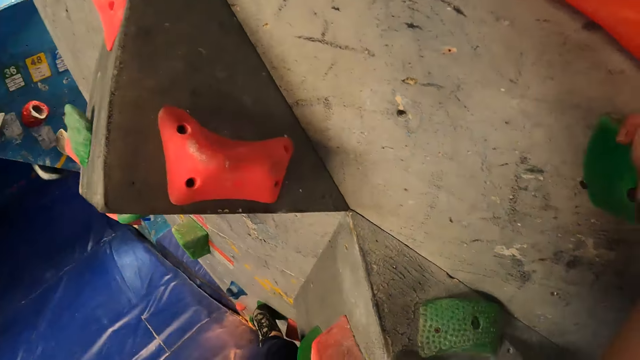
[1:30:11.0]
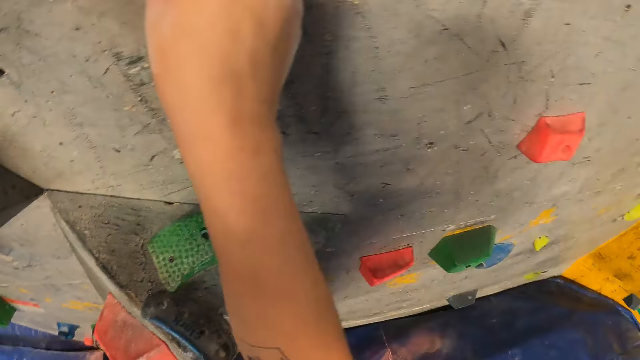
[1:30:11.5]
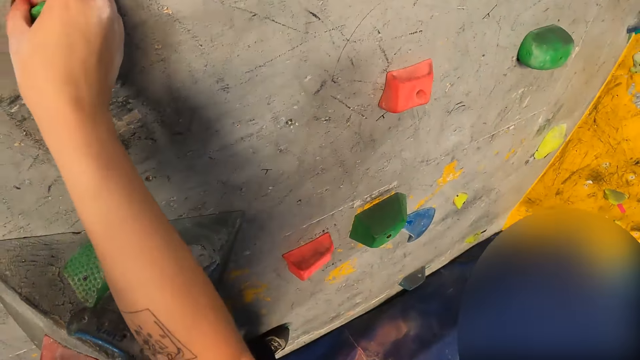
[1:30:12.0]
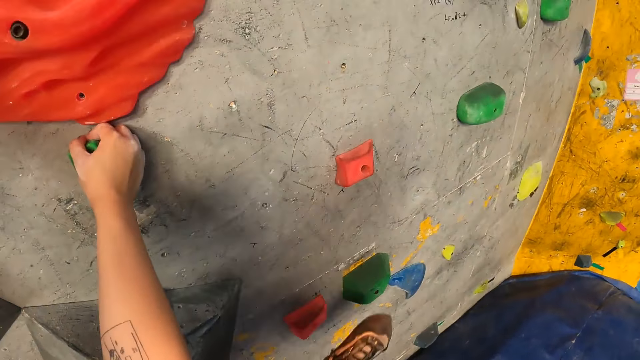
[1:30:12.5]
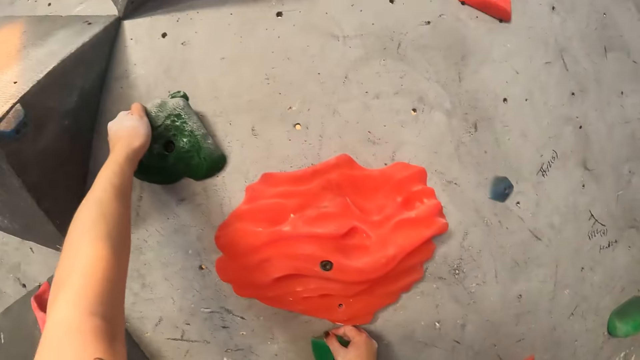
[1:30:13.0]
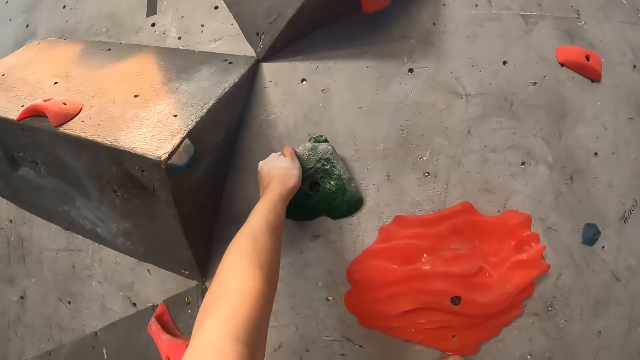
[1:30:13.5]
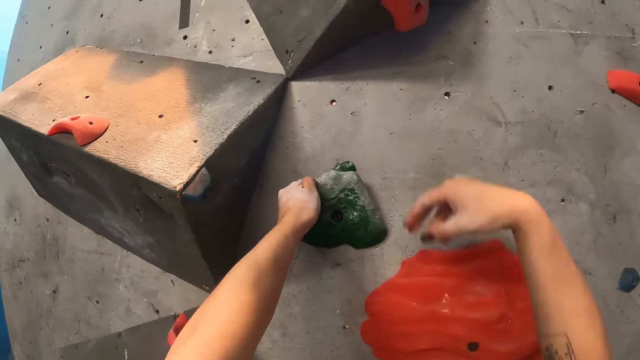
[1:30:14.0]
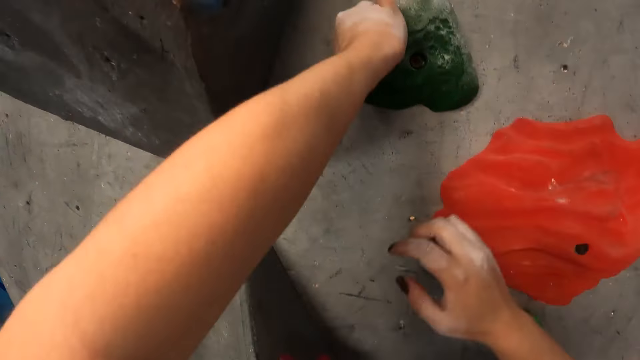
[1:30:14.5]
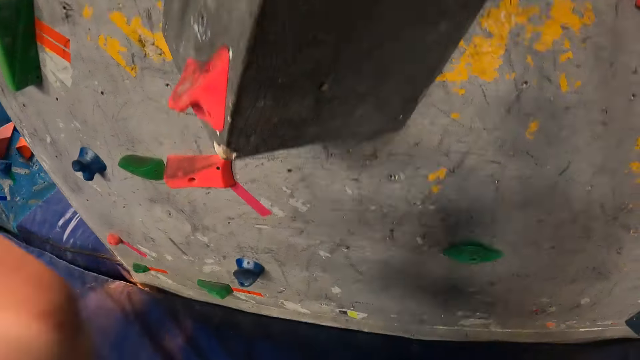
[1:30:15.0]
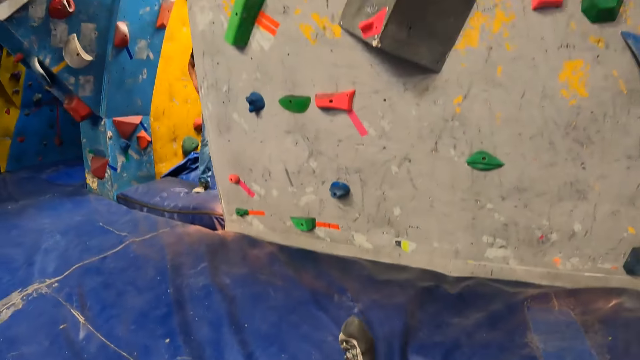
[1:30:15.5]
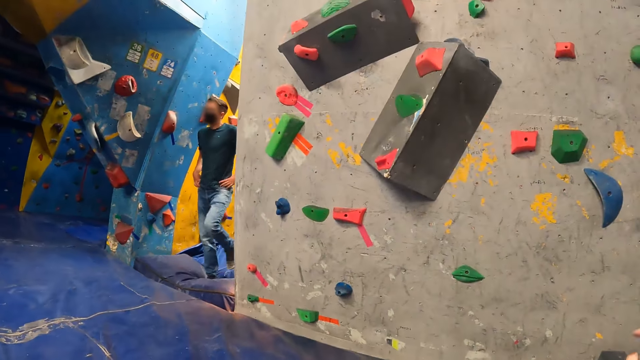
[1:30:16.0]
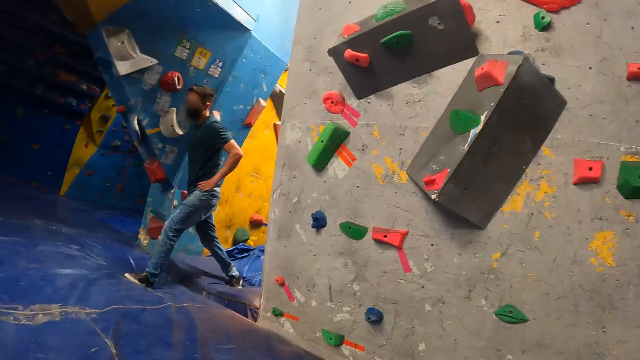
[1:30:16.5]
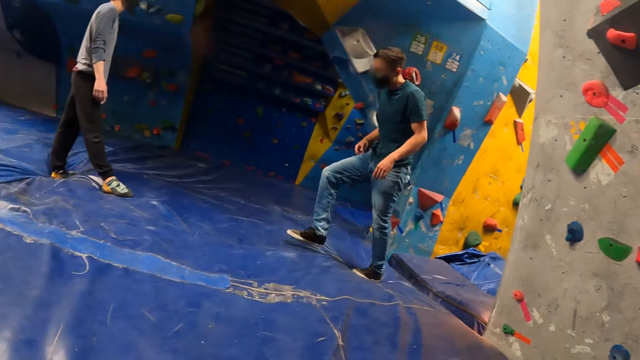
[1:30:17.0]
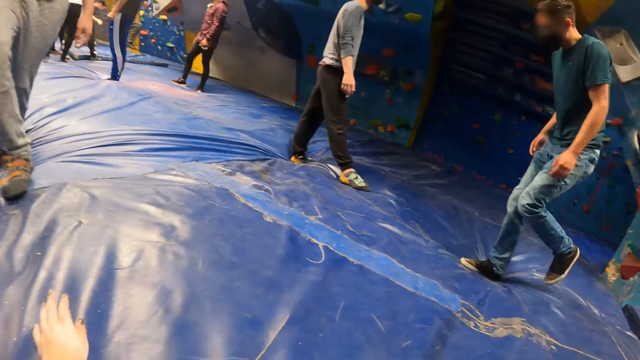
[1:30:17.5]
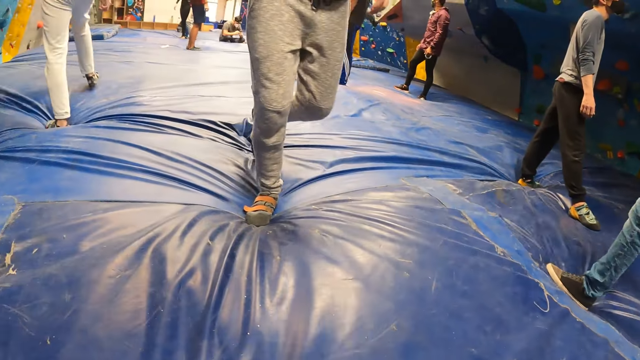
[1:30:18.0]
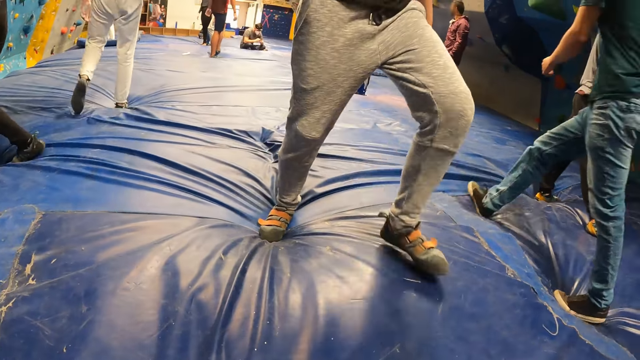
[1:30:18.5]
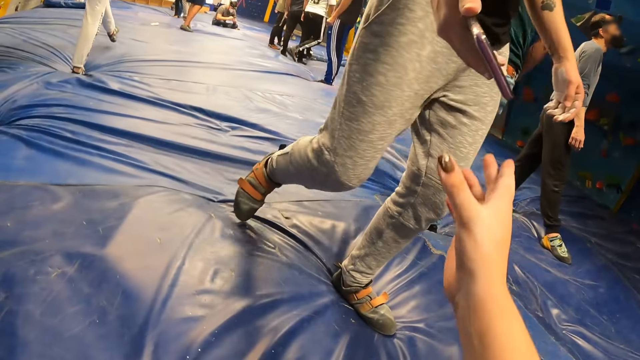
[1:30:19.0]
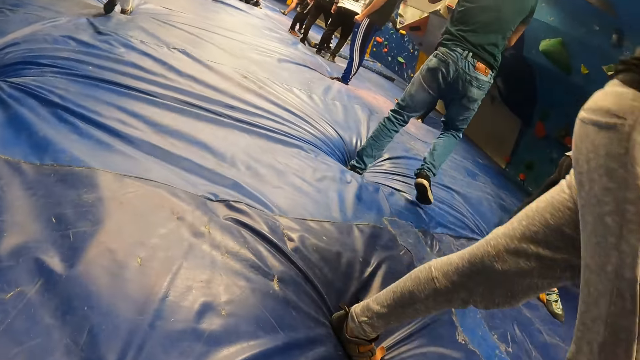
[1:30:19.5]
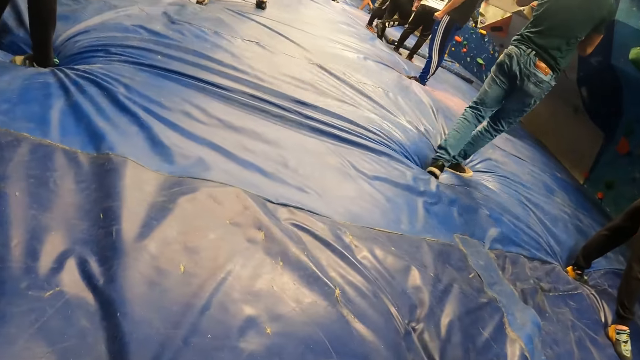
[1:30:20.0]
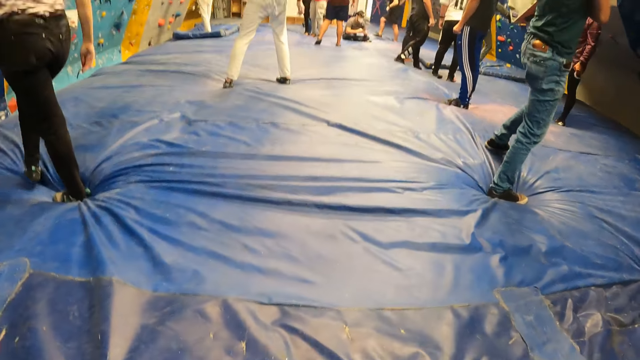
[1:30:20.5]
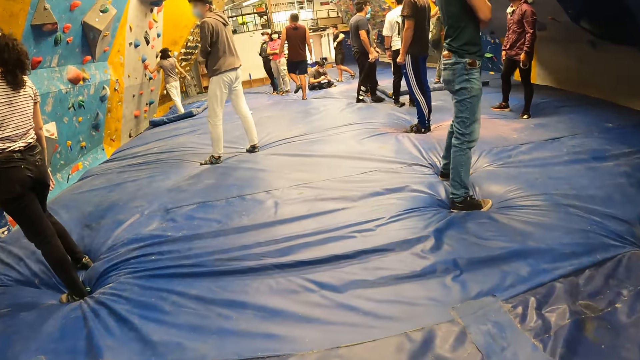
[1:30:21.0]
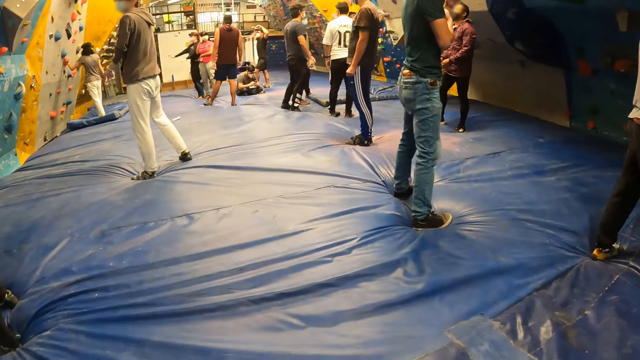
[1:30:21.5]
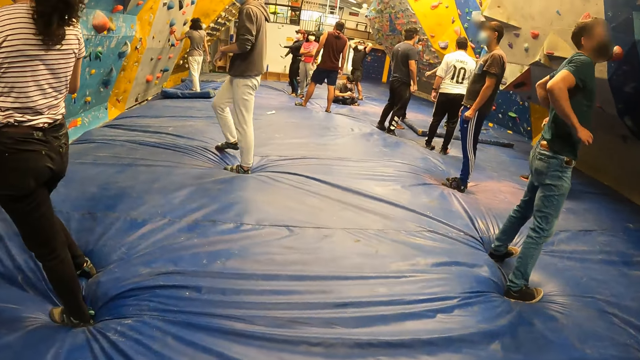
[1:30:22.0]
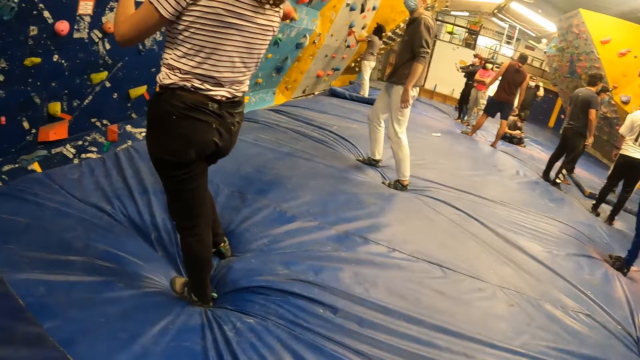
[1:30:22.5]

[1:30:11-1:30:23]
The camera wearer climbs the climbing wall. They fall off the wall. They fall from the climbing wall. They jump from the climbing rock to the bouncing mat. A man hands the camera wearer his phone. The camera wearer takes the phone.

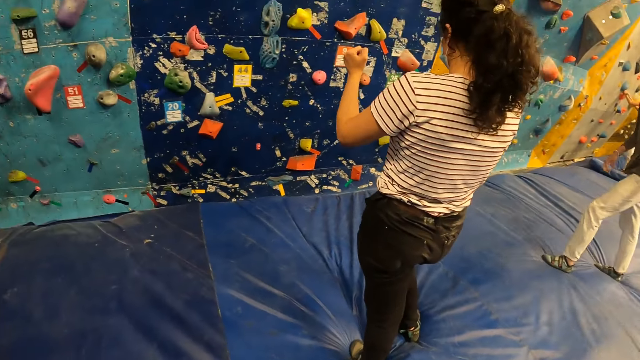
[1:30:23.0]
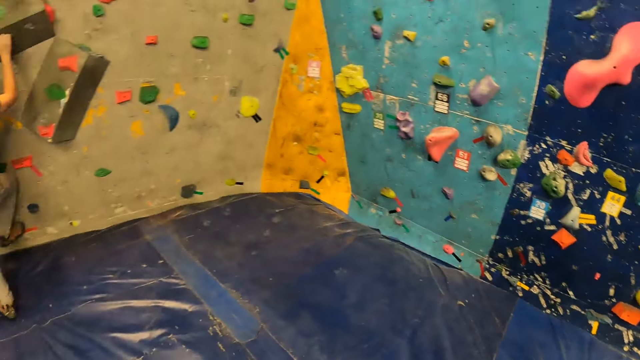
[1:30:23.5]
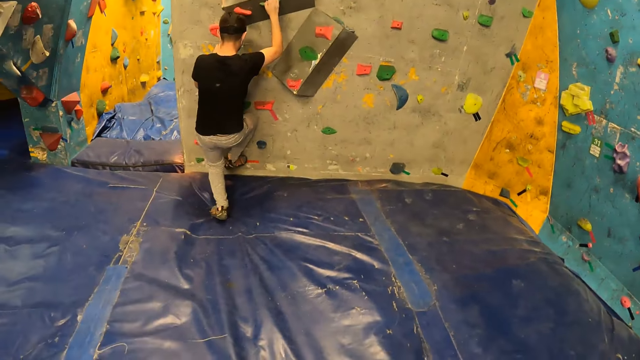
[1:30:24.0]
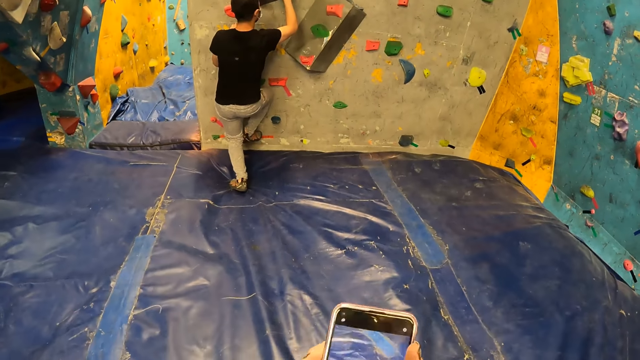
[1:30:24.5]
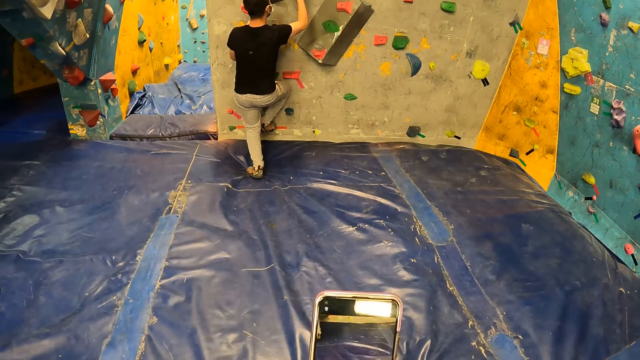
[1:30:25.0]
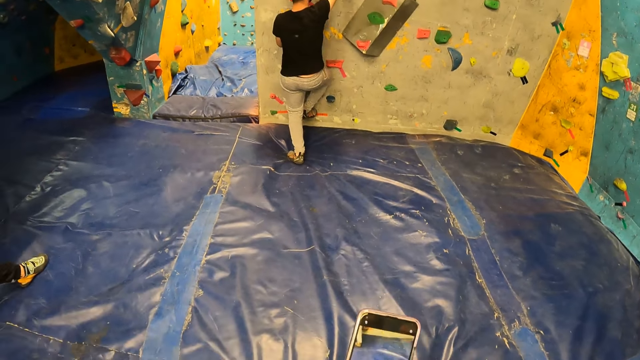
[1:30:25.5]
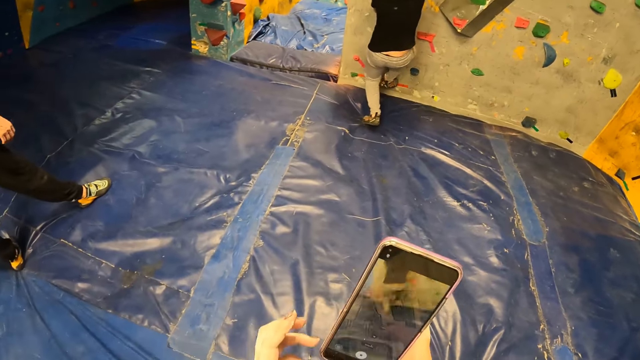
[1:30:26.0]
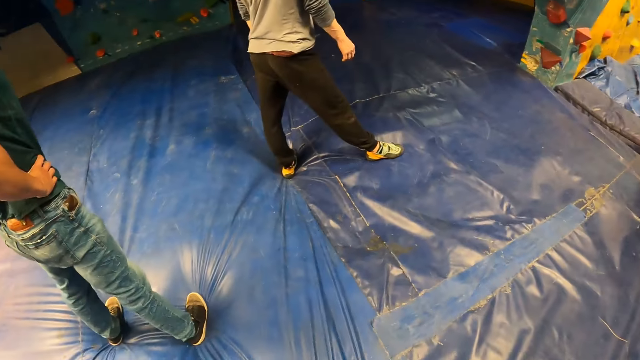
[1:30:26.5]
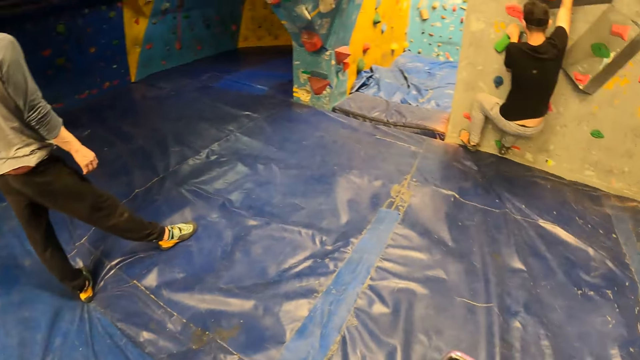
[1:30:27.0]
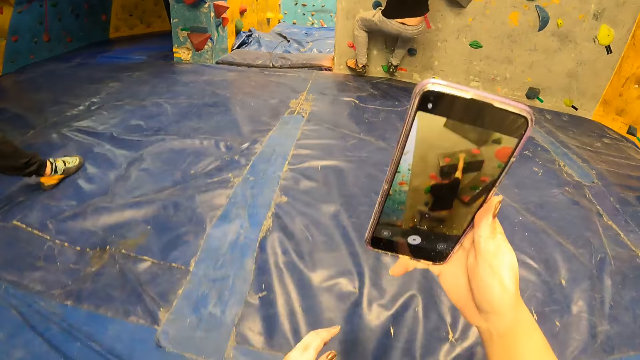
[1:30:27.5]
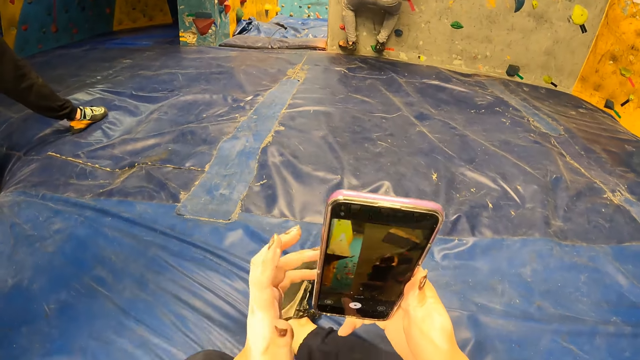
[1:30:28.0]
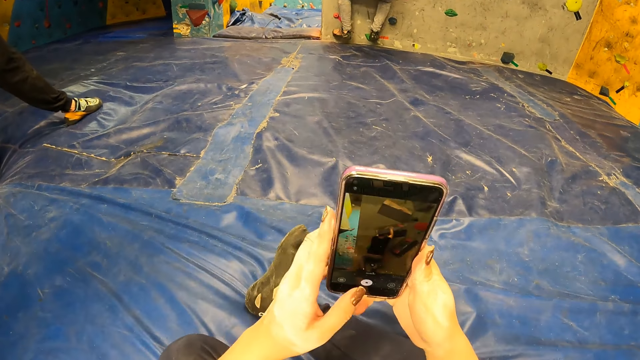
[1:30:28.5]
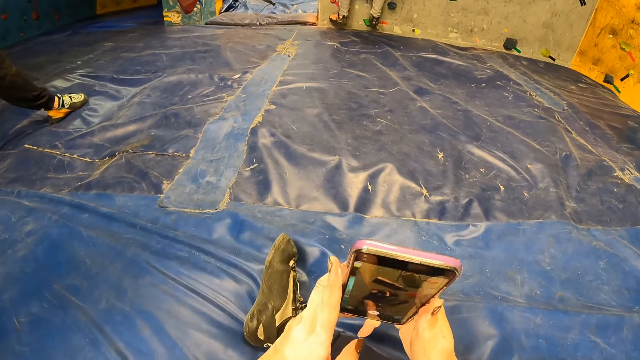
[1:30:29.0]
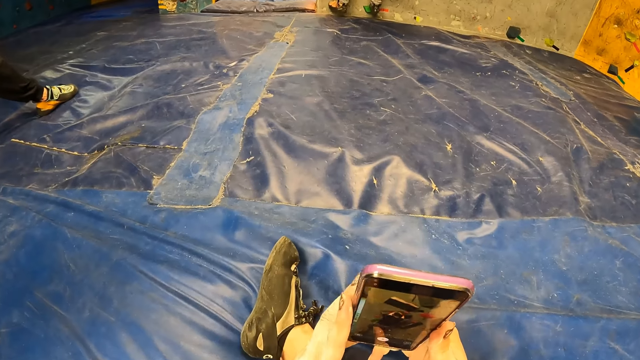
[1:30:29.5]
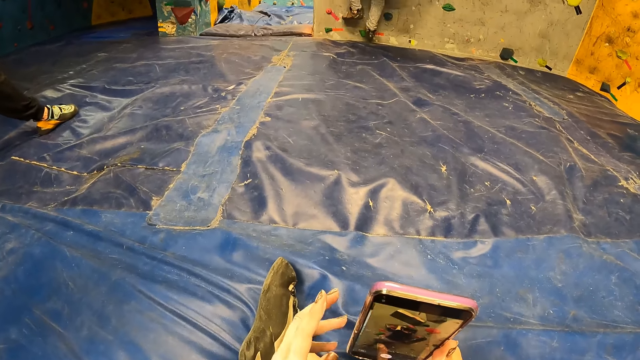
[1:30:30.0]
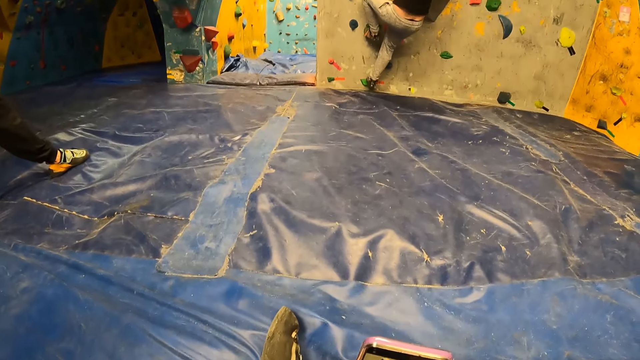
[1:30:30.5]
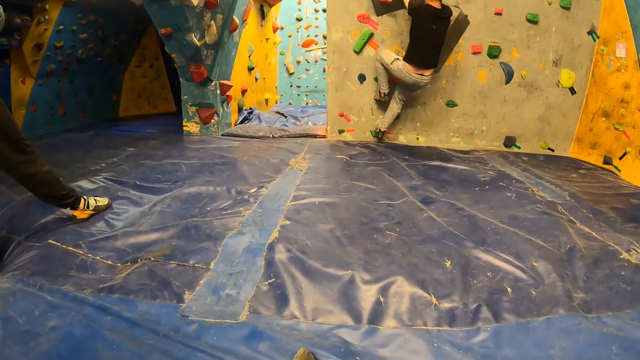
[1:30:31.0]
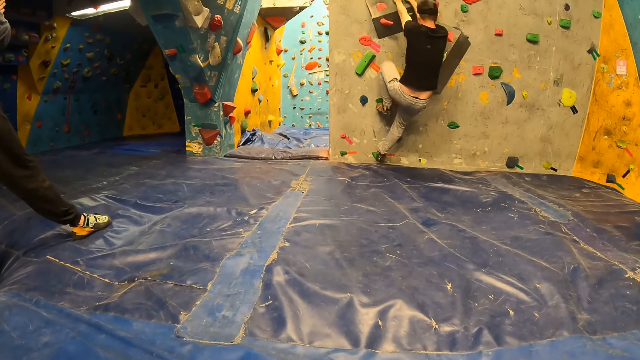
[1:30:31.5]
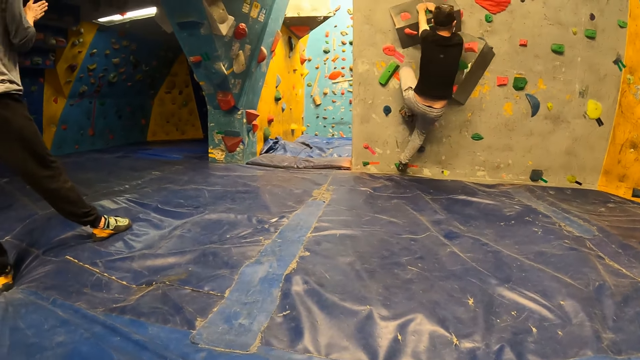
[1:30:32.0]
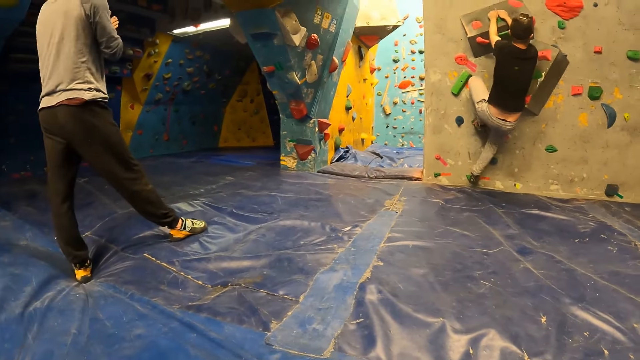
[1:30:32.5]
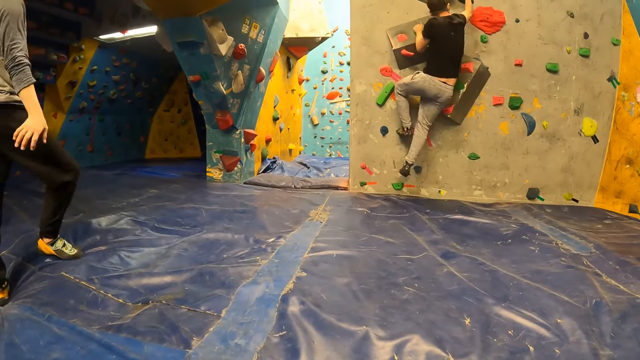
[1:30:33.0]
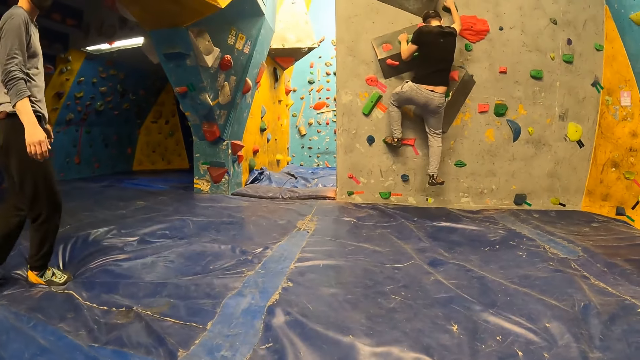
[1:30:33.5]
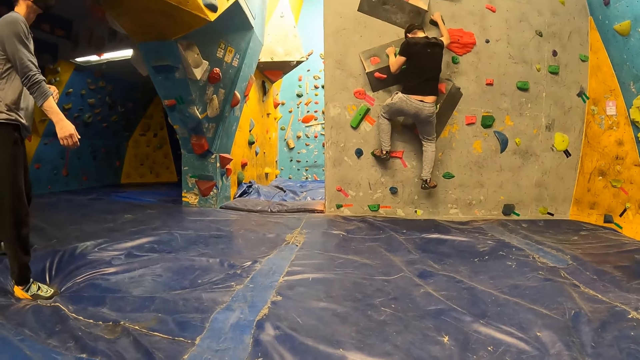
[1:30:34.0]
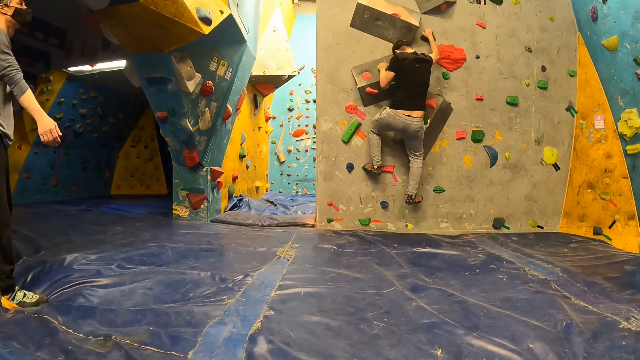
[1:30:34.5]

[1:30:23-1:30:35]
A man climbs the climbing wall. The camera wearer holds a phone in her right hand. She takes pictures of the man climbing a rock with the phone in her right hand. She positions the phone. She holds the phone with both hands.
